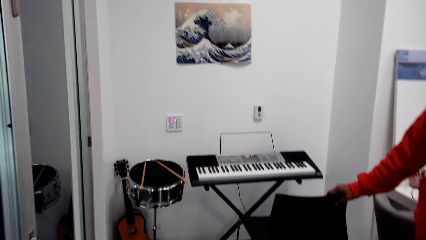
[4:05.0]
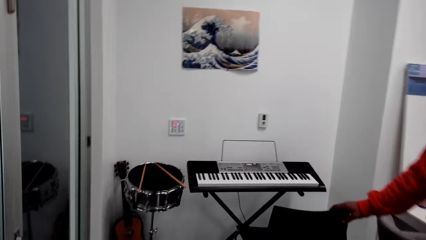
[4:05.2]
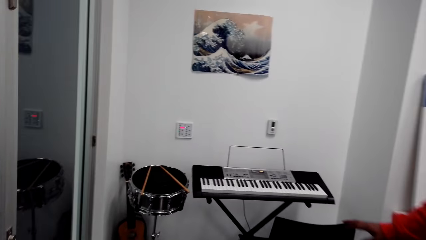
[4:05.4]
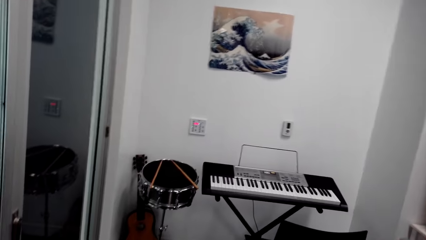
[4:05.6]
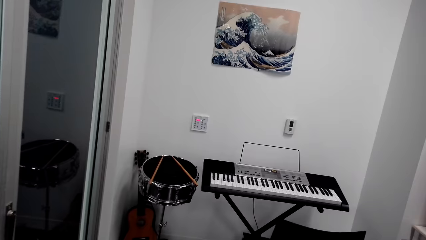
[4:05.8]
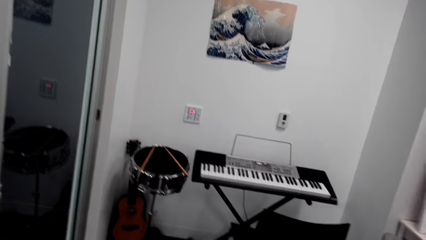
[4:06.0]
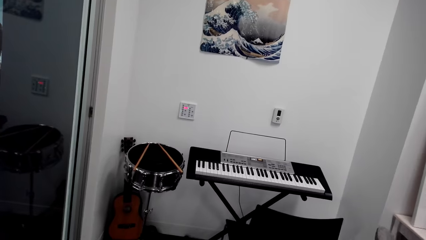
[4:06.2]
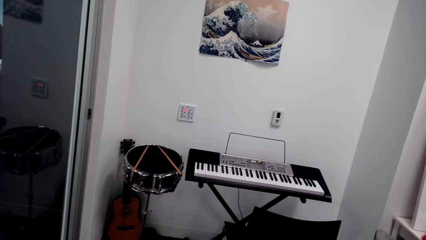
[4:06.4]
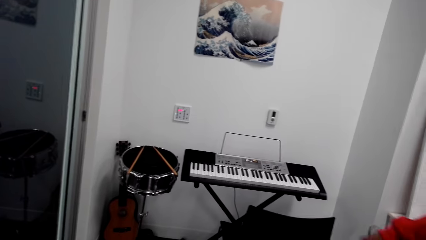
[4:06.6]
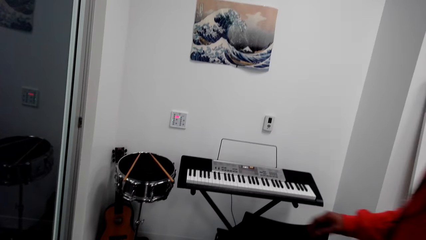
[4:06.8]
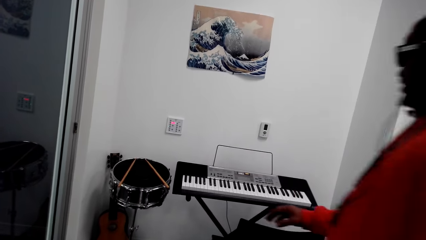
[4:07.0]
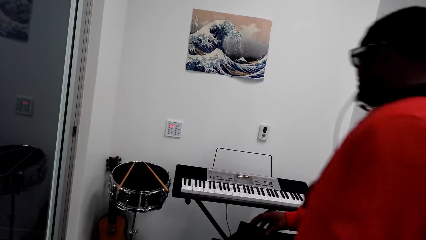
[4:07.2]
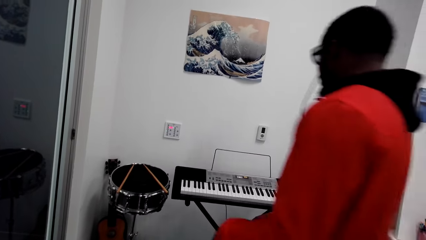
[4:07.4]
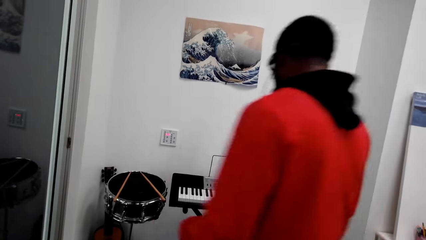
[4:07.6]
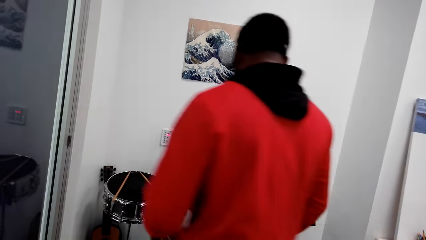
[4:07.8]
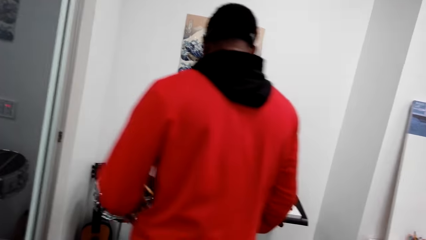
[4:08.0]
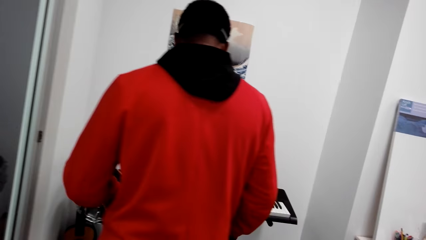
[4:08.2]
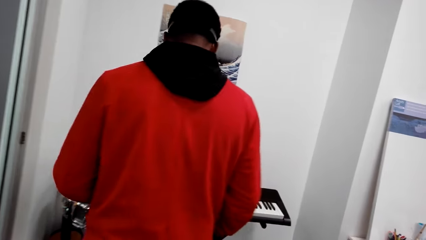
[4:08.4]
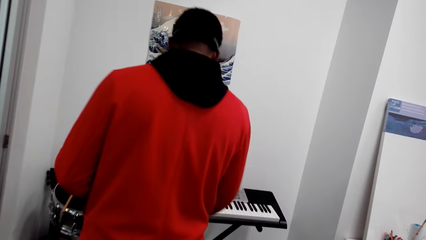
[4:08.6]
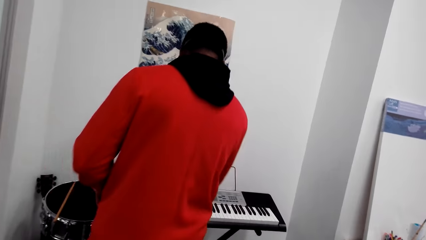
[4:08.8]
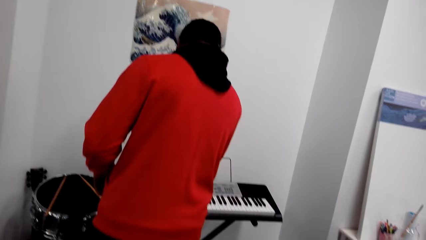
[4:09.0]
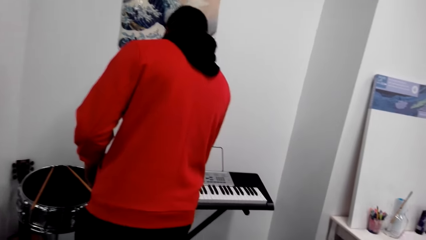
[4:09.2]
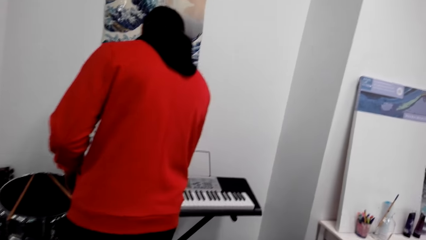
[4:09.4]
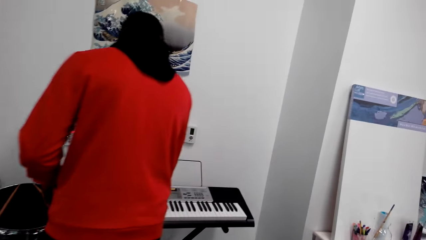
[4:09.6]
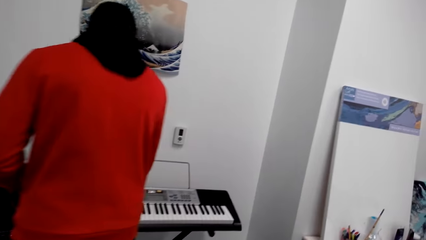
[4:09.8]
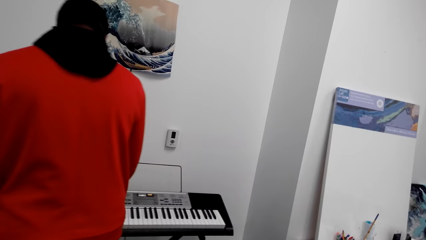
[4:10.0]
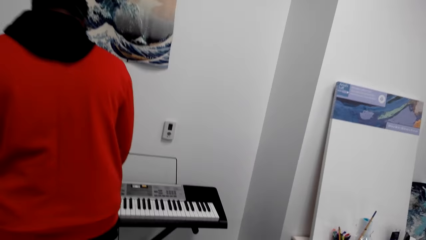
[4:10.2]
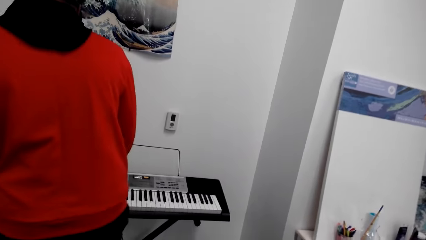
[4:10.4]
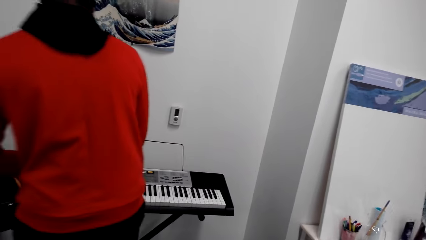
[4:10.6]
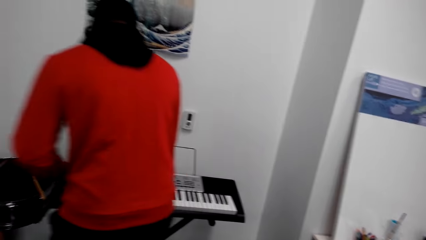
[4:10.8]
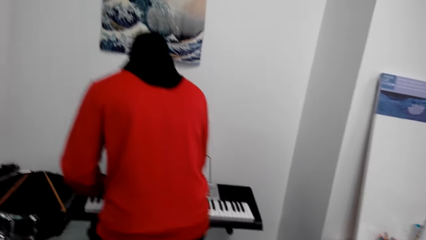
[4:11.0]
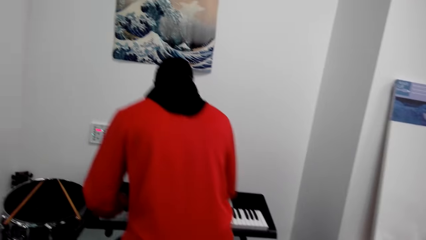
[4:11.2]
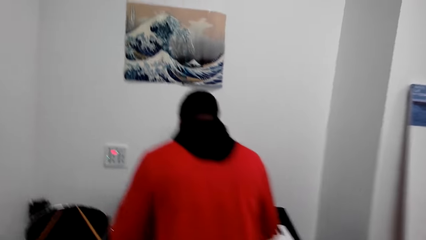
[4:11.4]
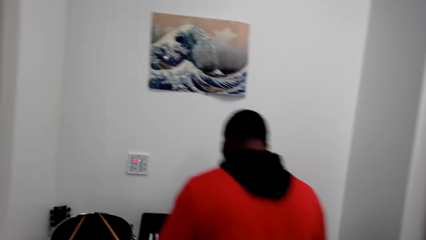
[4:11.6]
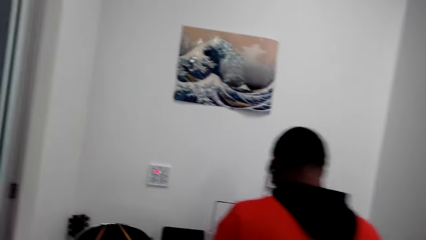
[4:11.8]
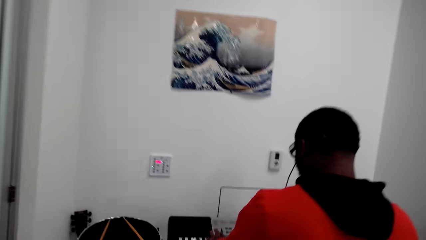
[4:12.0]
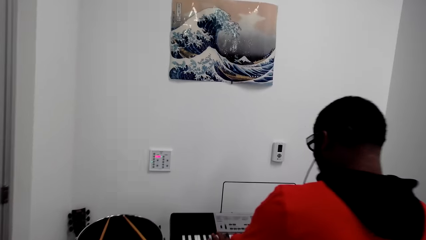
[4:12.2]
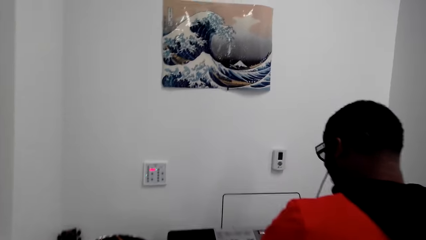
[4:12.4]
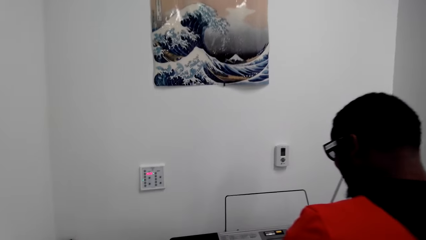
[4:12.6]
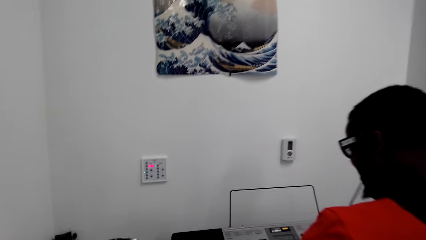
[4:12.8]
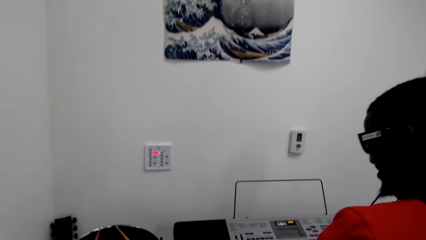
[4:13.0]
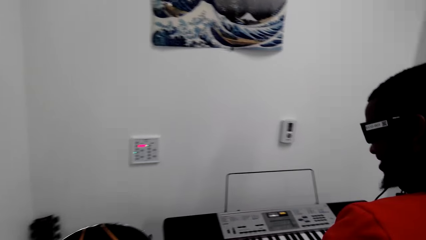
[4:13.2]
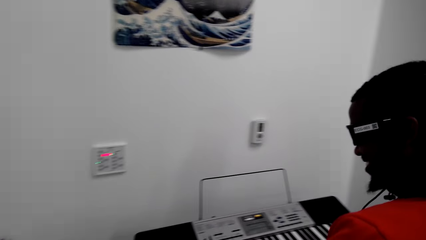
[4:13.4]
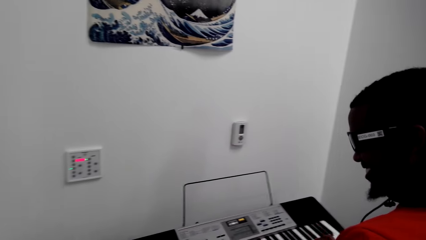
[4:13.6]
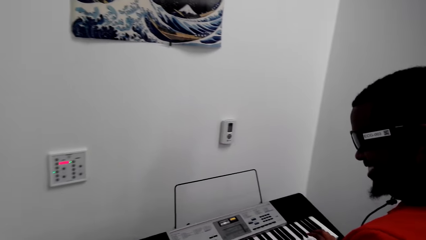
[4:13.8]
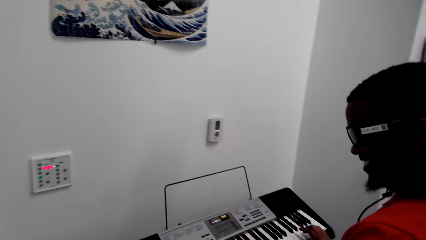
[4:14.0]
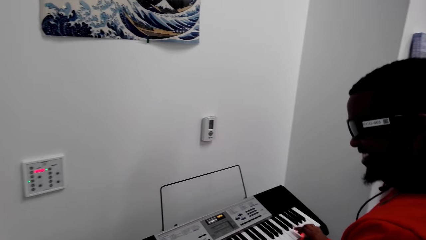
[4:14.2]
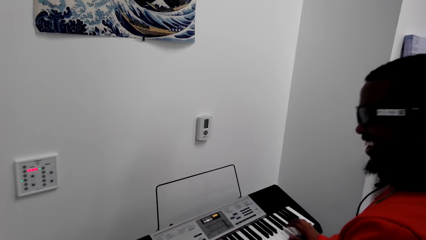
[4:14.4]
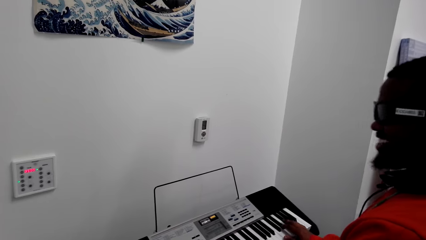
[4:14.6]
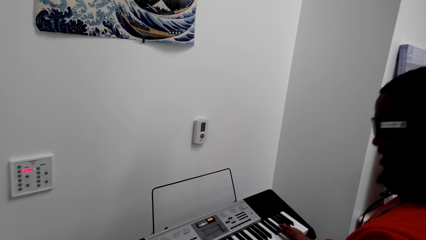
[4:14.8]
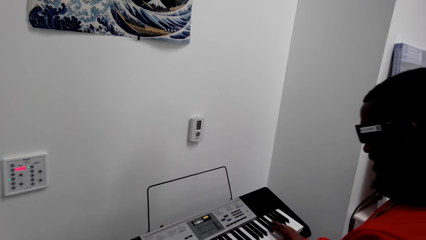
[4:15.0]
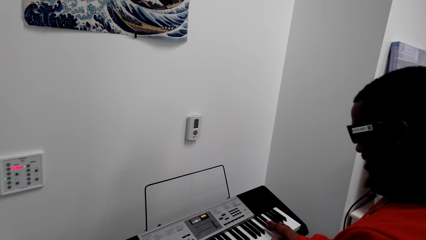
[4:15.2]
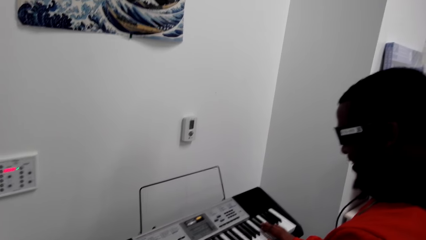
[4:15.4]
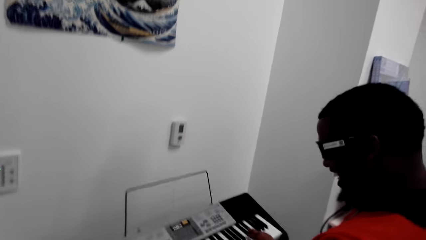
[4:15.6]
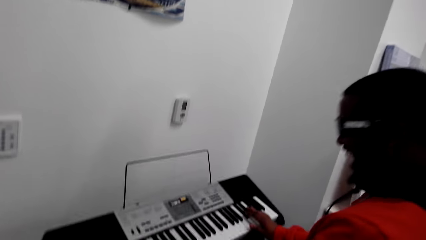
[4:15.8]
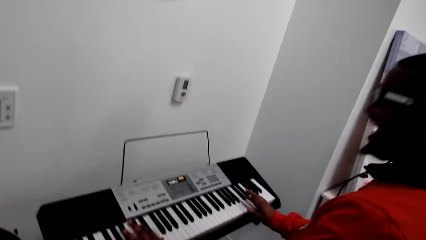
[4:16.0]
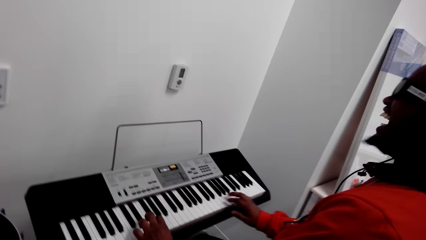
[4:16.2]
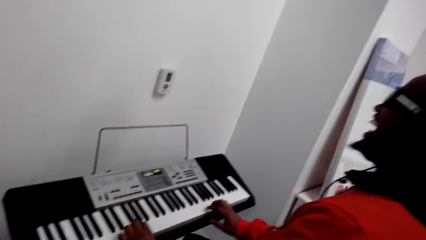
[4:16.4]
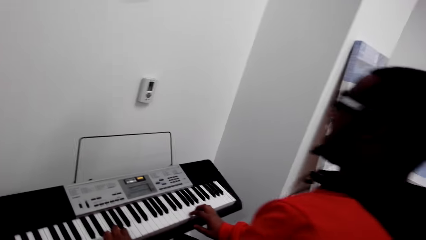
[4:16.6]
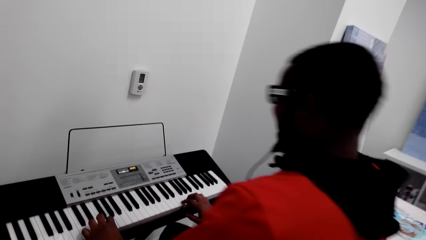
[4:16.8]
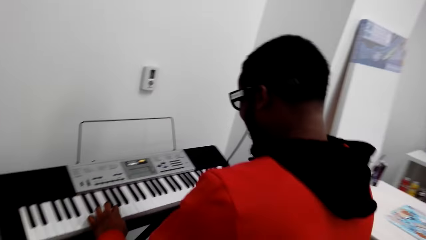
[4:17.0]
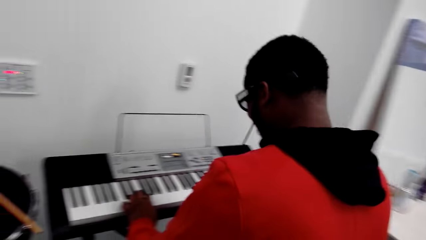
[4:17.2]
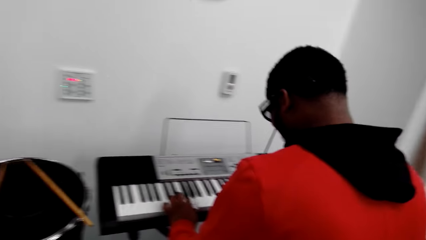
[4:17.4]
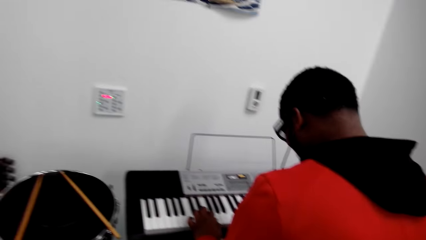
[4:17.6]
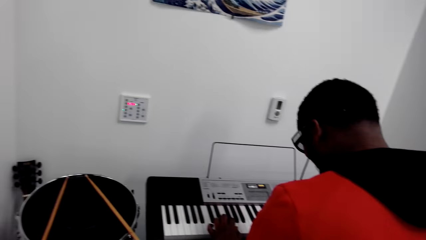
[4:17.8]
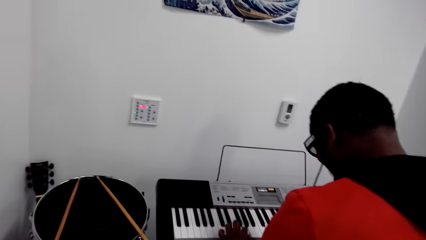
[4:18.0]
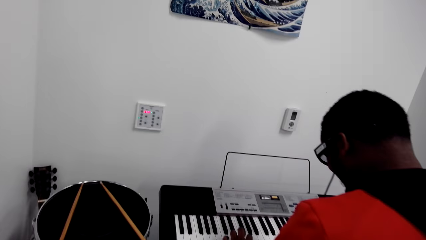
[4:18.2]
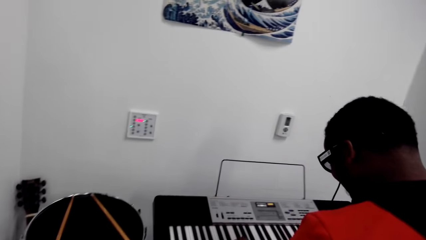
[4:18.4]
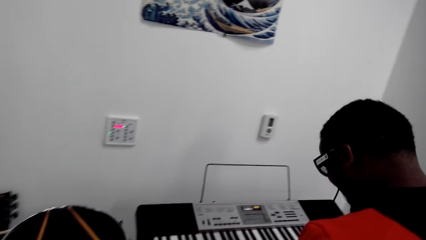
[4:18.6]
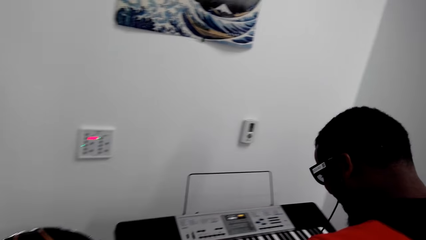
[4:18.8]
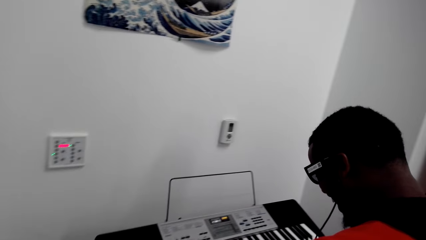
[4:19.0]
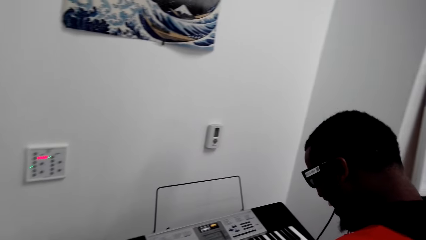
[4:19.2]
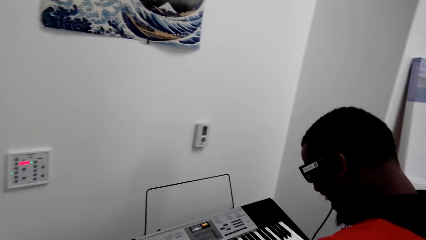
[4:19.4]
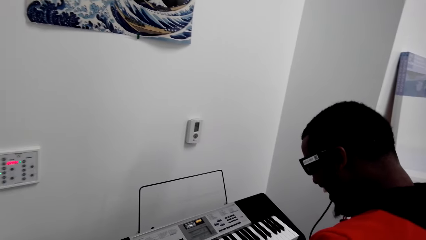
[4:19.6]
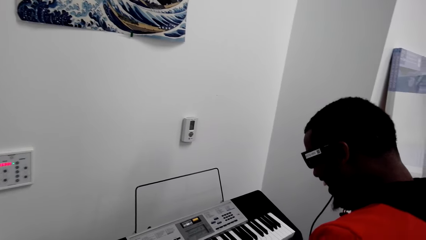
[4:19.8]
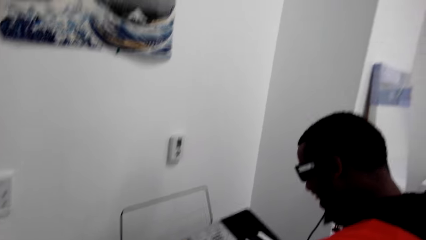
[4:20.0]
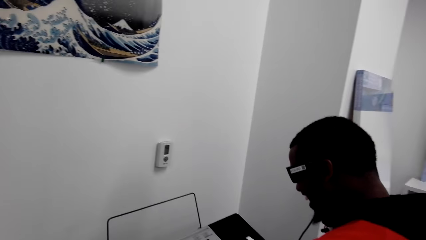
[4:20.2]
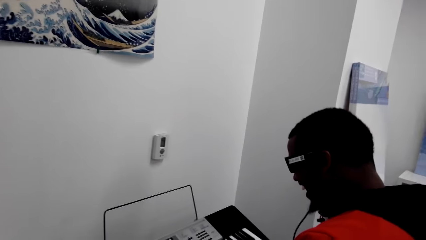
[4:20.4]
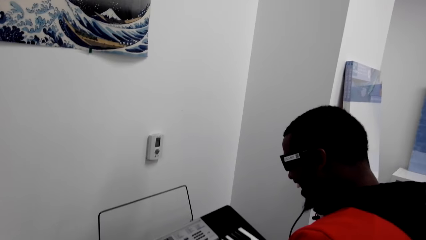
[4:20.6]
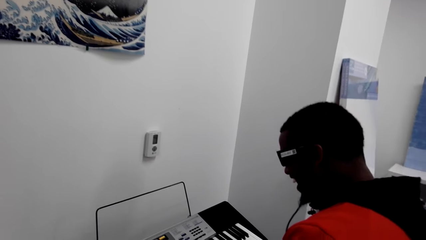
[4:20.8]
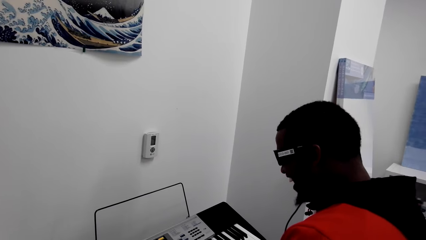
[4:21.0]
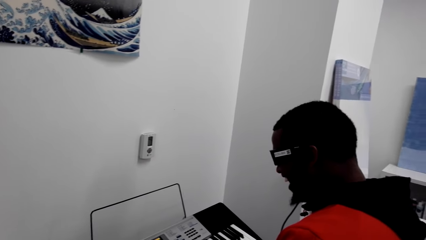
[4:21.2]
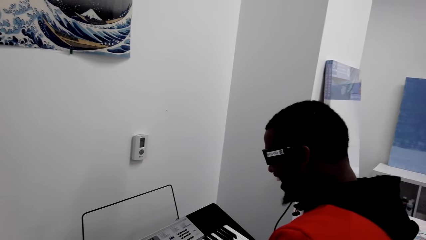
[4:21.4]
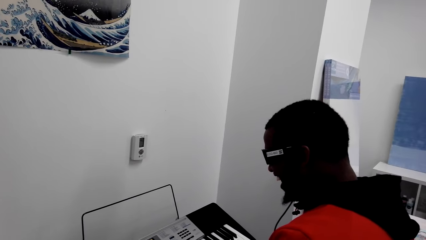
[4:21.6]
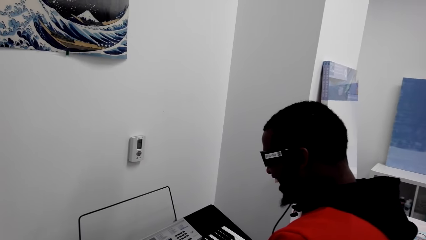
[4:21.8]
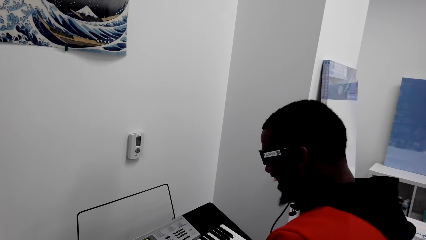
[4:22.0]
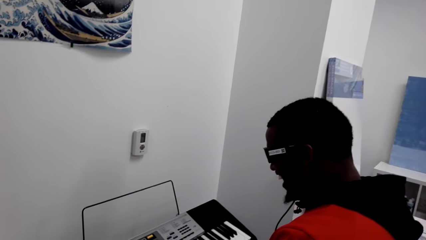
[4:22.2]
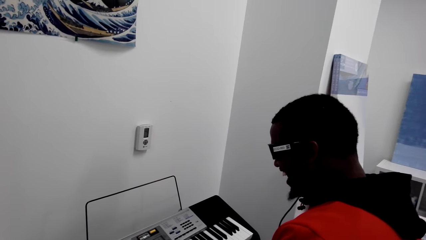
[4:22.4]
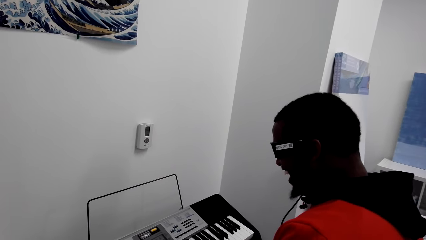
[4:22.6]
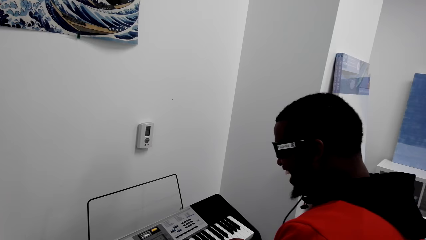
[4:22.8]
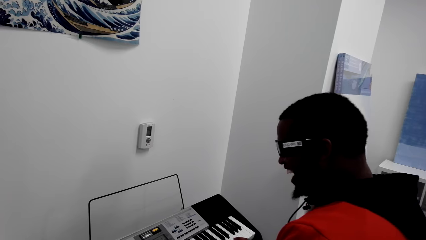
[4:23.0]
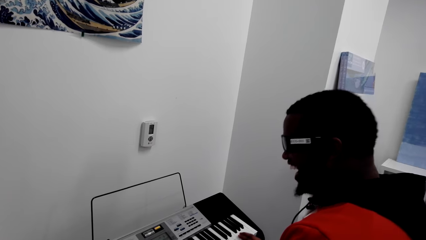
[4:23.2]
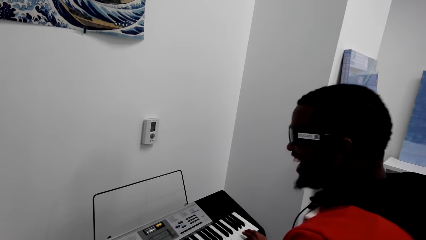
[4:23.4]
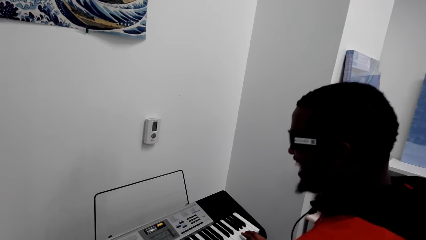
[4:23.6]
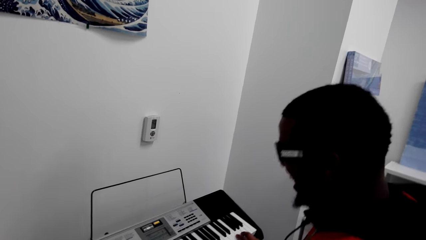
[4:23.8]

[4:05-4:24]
A man sits on the chair, plays a piano, talks with the camera wearer, laughs, and plays the piano. The camera wearer talks.
